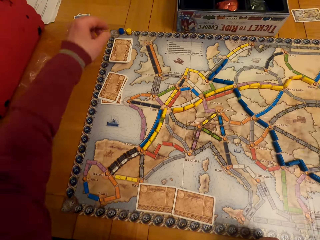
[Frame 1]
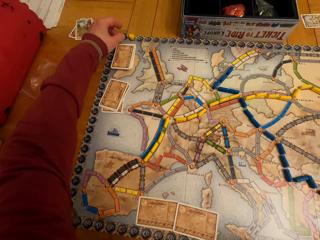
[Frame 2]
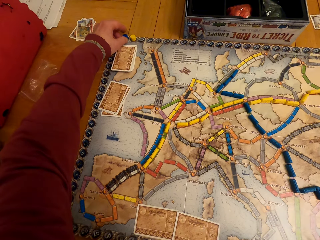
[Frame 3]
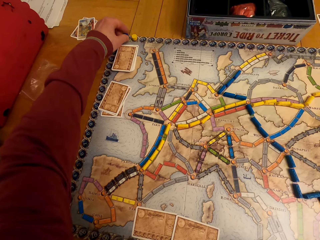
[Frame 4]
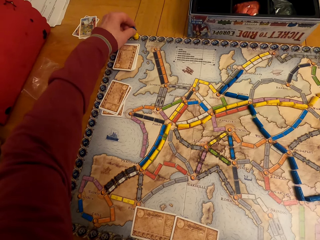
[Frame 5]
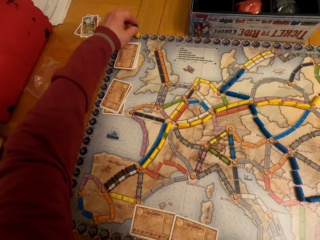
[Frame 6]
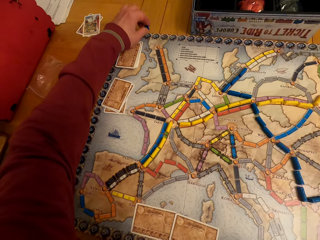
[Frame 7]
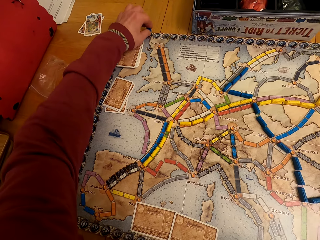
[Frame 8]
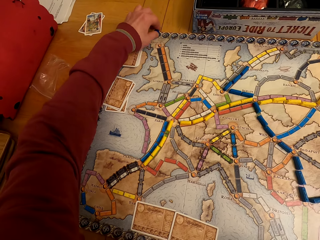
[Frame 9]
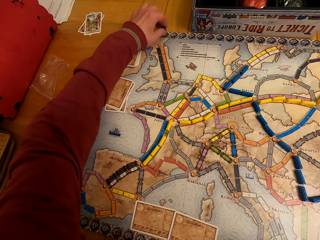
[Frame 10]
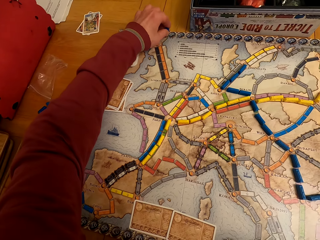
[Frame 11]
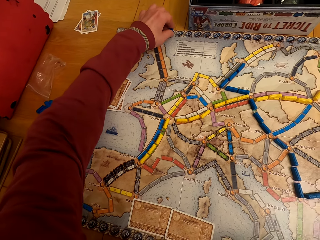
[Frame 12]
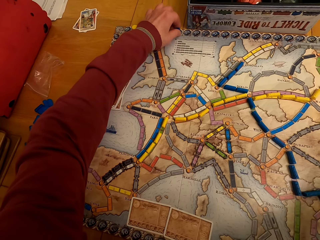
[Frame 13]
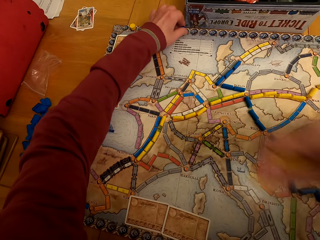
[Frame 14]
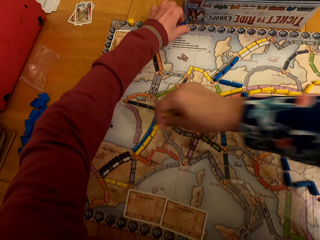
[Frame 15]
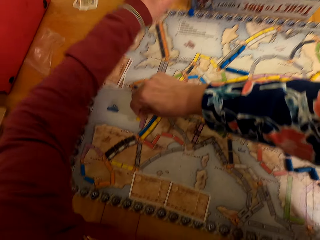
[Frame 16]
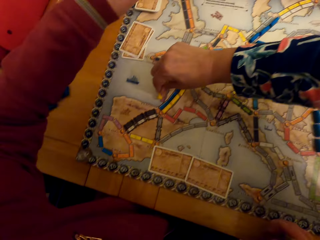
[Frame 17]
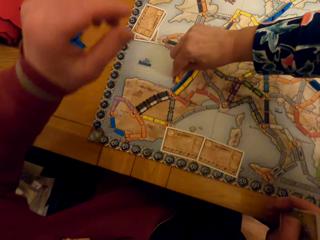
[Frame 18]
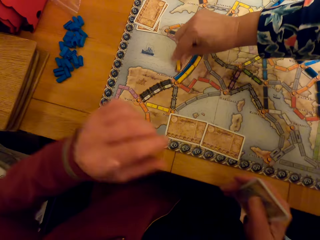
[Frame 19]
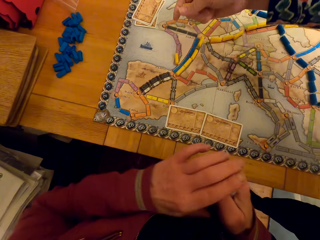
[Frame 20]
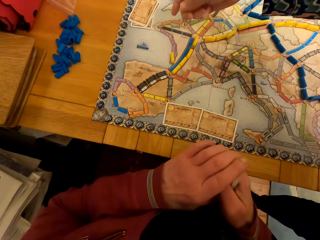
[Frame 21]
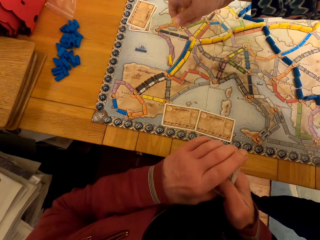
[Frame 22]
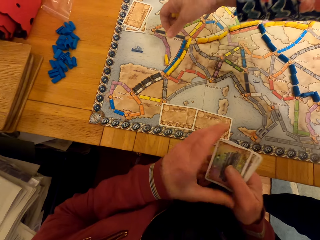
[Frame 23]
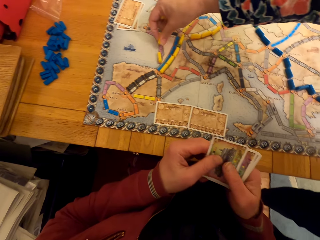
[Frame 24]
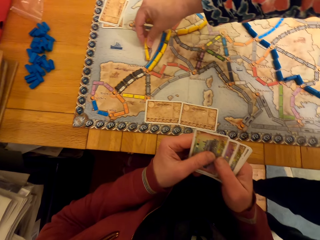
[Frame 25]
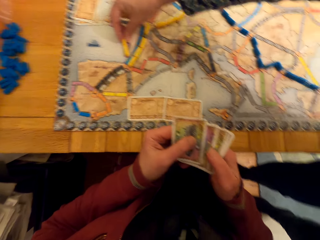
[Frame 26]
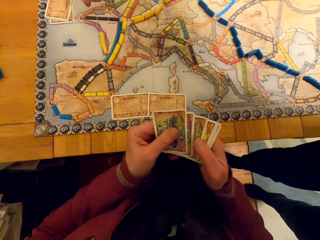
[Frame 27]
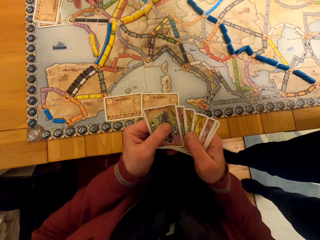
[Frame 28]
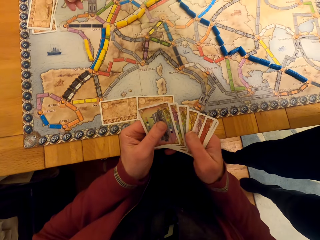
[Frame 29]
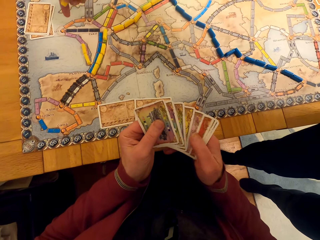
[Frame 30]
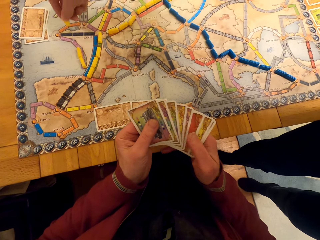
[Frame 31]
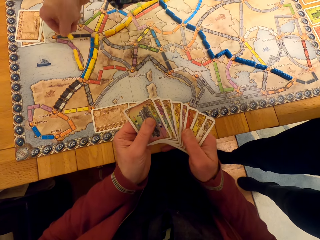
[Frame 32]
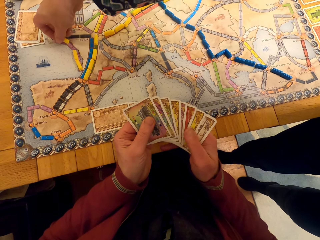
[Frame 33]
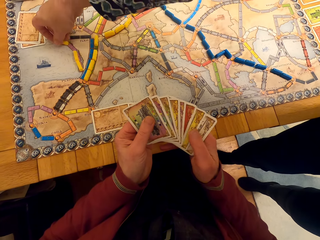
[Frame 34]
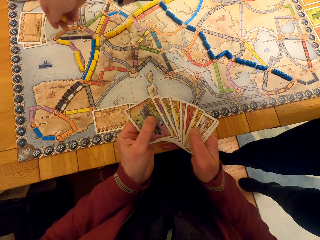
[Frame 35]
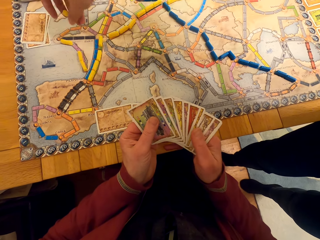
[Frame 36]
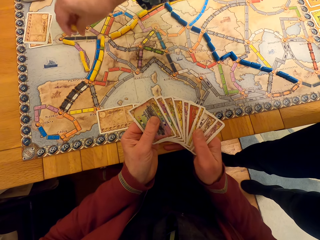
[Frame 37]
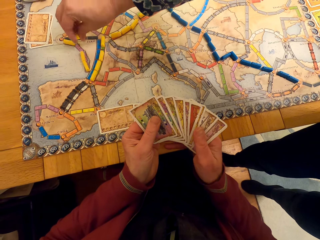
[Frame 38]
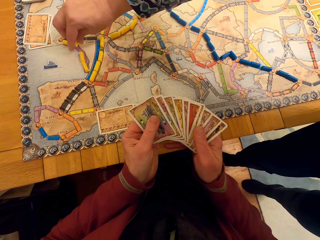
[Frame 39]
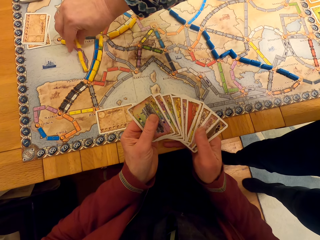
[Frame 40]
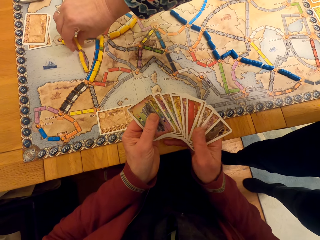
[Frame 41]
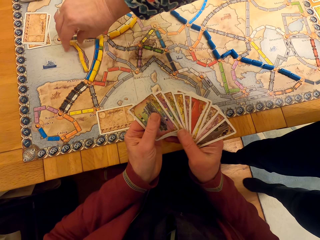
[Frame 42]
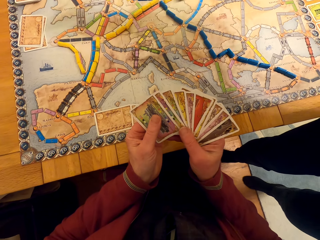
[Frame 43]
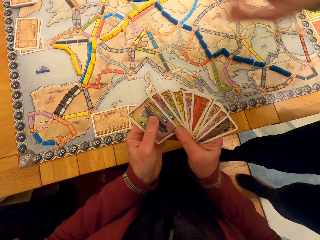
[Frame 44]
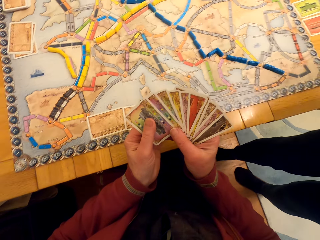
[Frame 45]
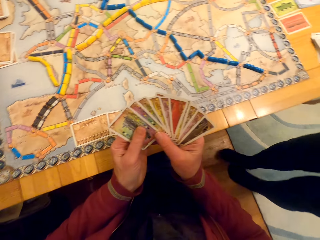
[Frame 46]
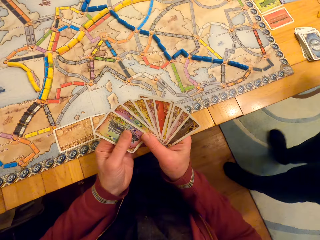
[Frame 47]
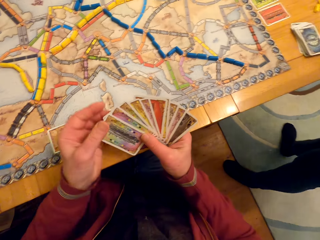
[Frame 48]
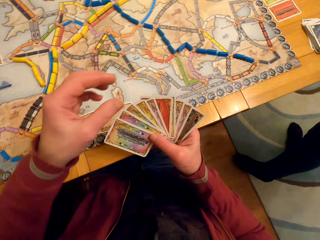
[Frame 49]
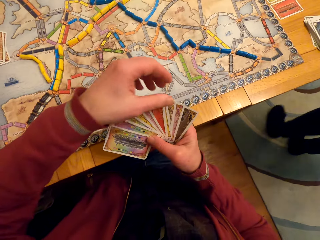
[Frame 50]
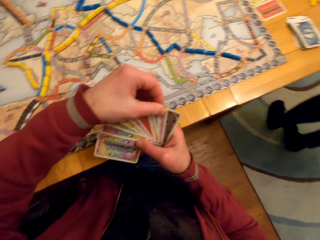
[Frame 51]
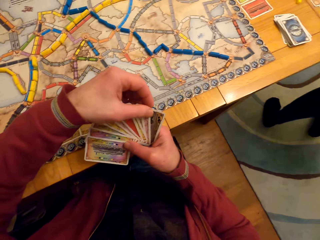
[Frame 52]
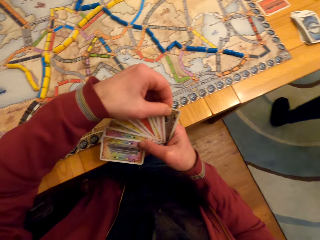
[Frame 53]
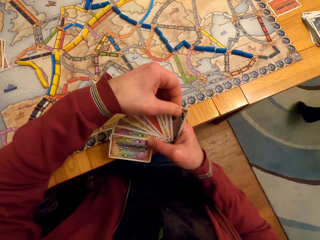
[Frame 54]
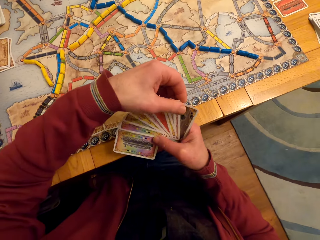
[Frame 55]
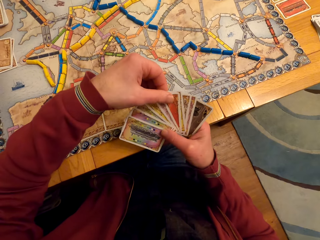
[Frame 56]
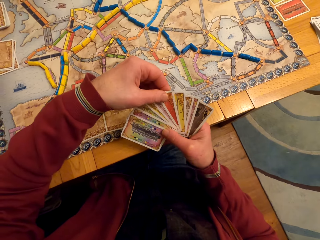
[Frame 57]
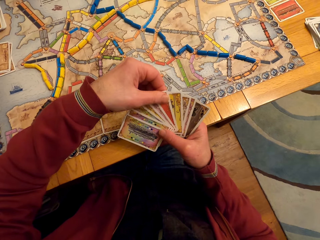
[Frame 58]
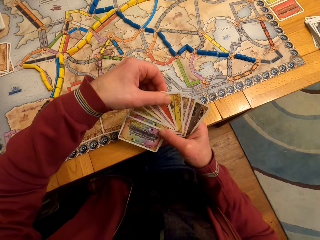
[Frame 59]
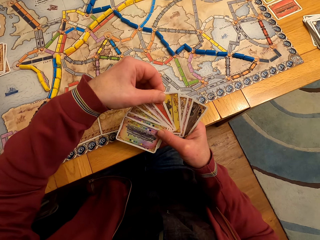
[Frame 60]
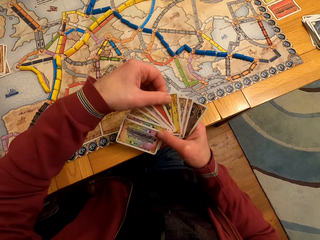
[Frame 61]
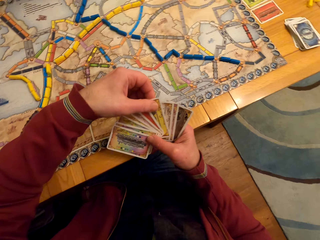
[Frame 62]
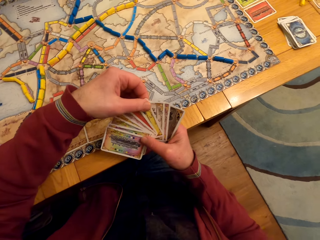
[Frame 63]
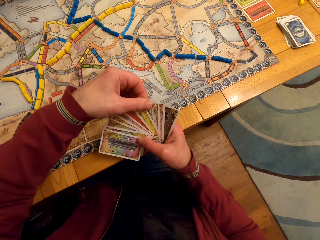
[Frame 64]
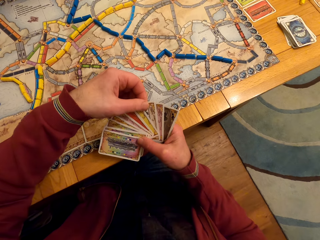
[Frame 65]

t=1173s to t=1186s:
The camera wearer moves the board game chips on the table. A lady puts the model piece on the paper. The lady puts the board game chips on the table. A man looks at the cards. The lady puts the model piece on the paper. The lady puts the board game chips on the table. The man looks at the cards. The lady puts the model piece on the paper. The lady steps forward. The man touches the cards and arranges the cards.

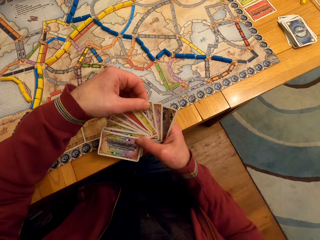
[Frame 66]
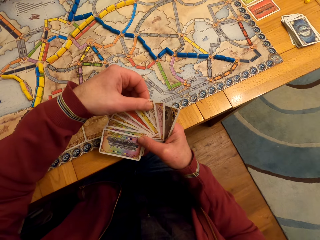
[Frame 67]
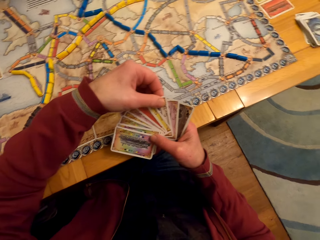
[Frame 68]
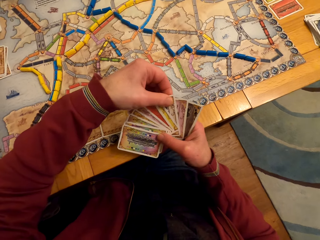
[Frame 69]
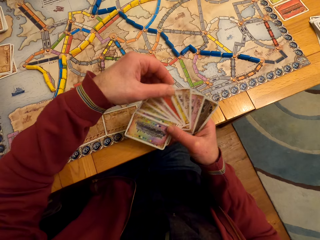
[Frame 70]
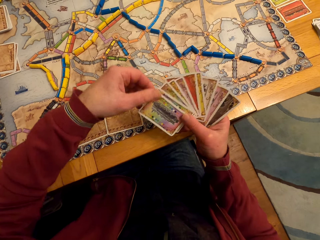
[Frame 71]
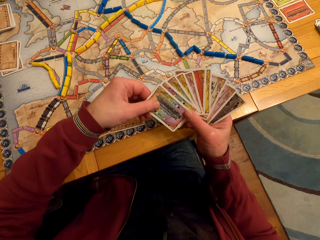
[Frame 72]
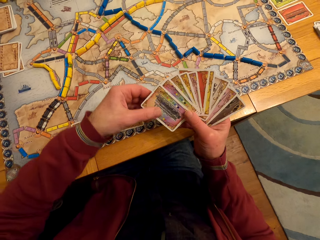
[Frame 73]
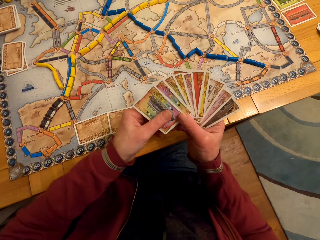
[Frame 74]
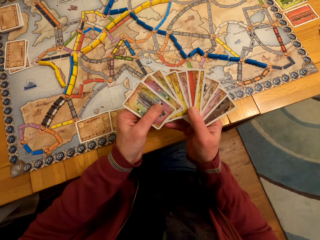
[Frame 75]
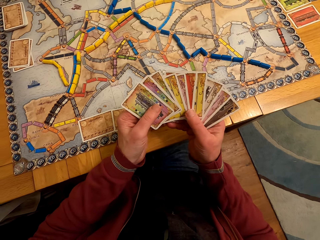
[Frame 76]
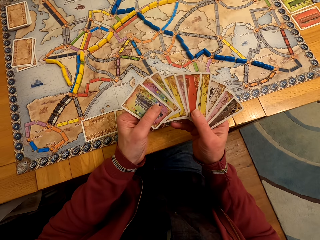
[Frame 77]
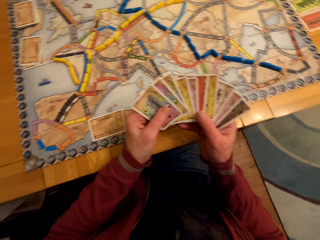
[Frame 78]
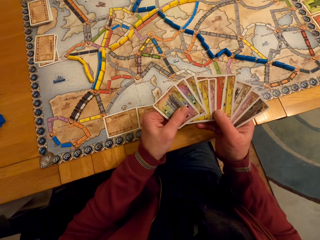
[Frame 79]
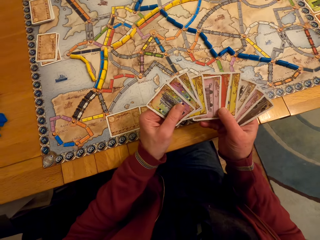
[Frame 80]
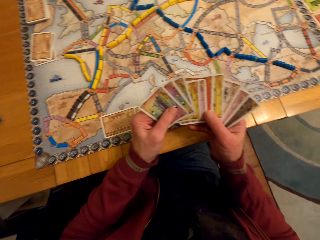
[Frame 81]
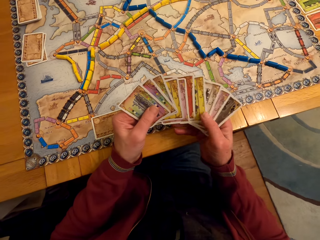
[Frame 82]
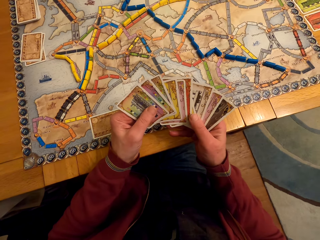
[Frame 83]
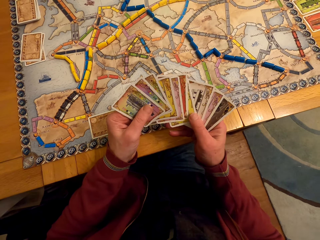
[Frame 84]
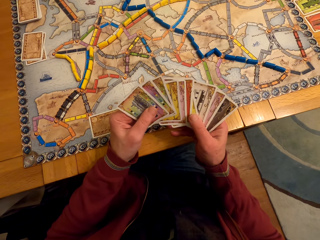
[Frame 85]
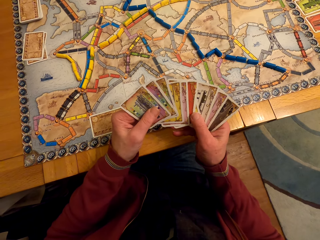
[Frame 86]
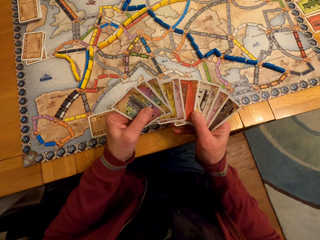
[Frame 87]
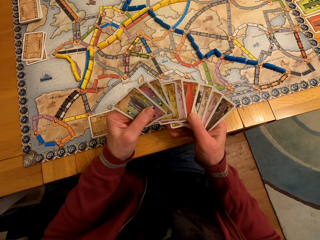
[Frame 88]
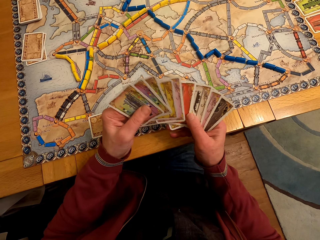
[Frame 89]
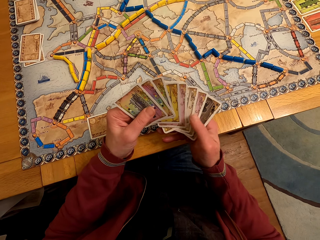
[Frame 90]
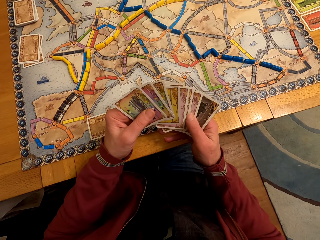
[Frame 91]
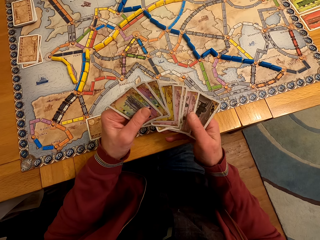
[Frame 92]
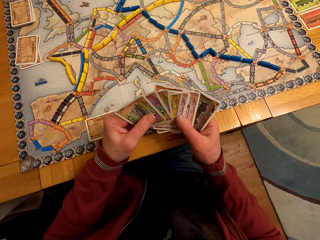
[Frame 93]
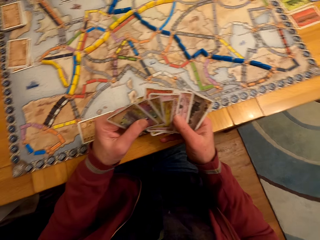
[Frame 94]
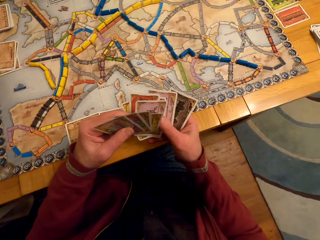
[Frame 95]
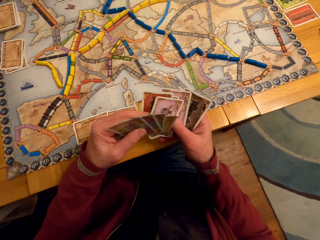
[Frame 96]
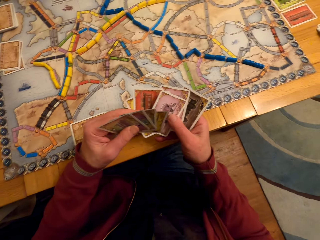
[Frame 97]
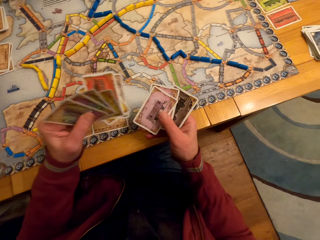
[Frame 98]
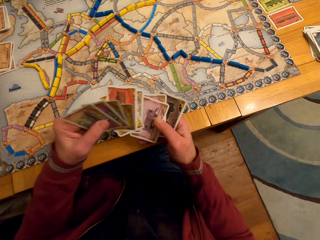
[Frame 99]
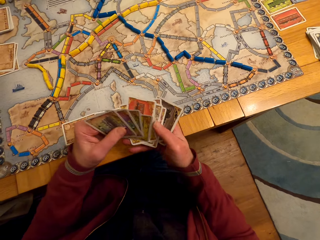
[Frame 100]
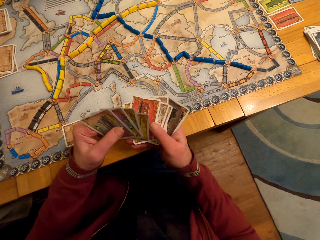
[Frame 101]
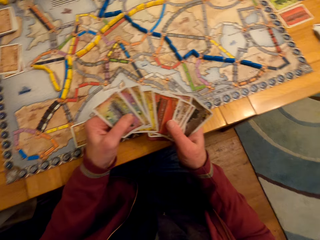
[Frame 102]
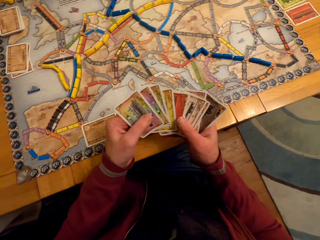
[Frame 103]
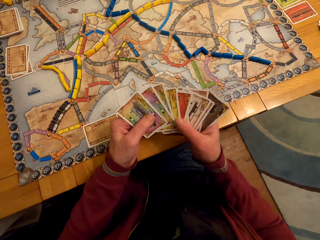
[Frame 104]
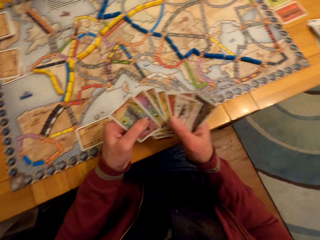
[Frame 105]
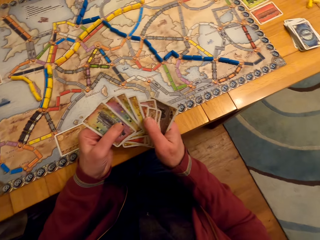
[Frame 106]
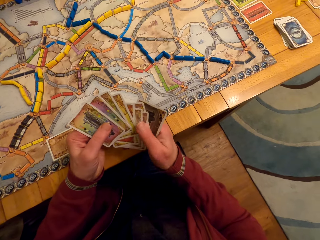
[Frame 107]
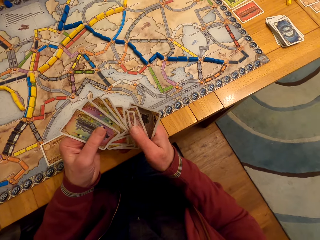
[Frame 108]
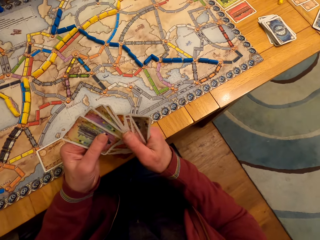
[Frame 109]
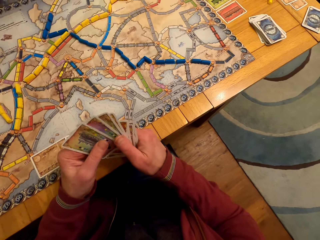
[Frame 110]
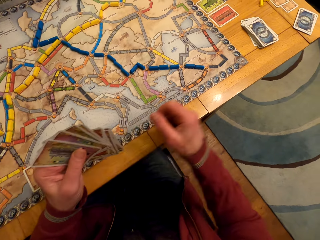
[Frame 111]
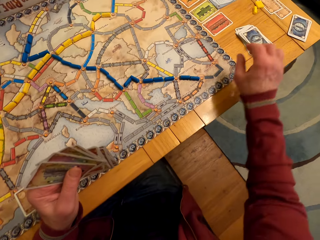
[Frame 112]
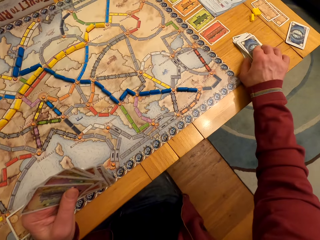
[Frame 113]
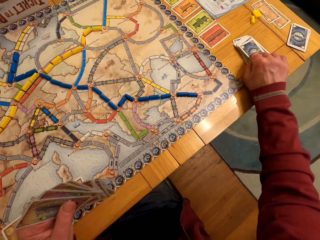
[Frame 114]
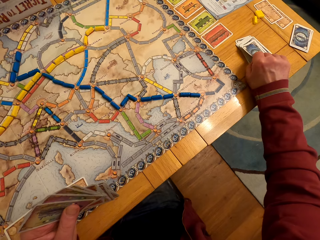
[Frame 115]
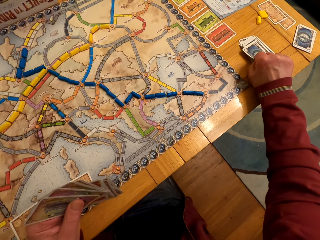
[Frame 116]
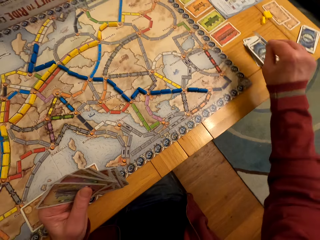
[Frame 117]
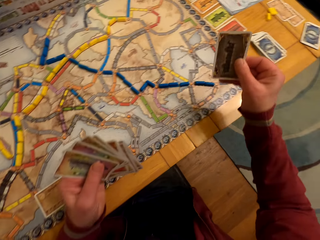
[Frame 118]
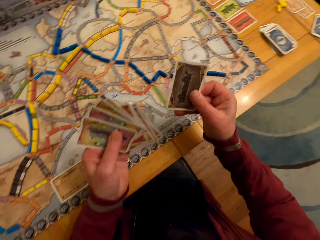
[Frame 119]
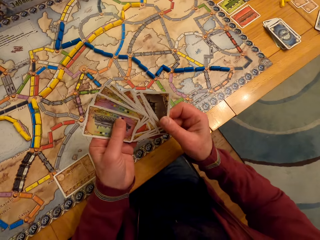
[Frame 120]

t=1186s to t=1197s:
The camera wearer holds the board game cards on his hands. A man looks at the cards. The man picks up the card. The camera wearer picks up a board game card from the table. The man passes the card to the left hand.
